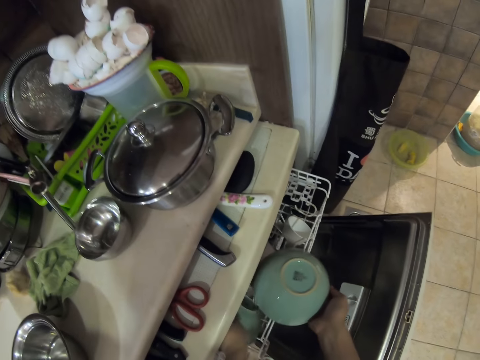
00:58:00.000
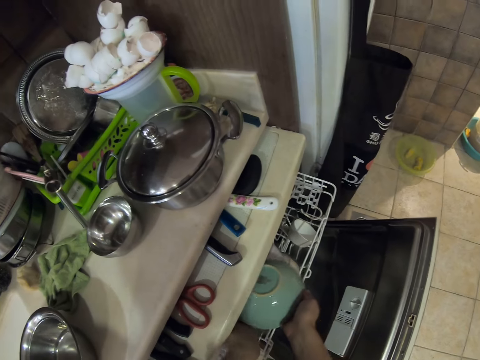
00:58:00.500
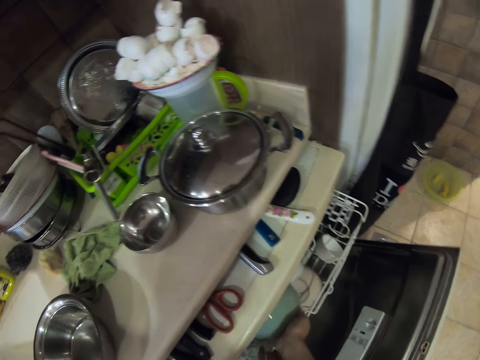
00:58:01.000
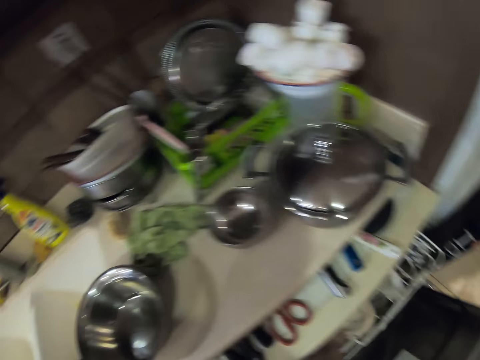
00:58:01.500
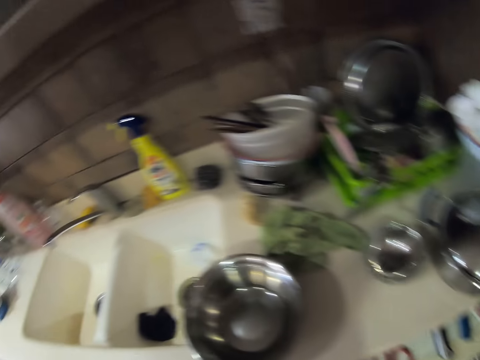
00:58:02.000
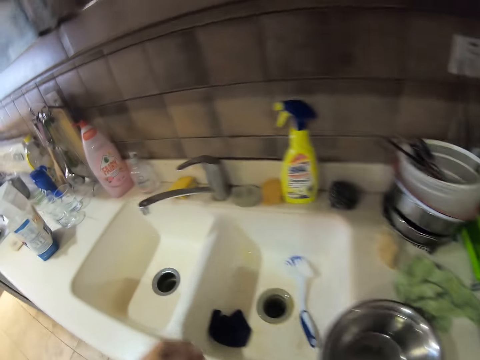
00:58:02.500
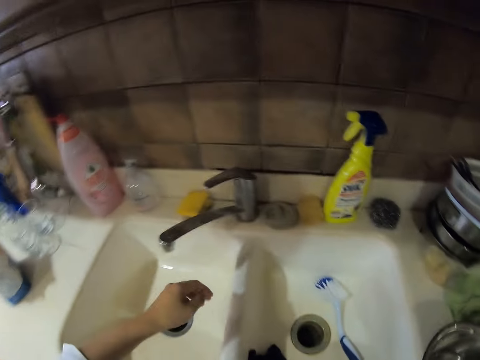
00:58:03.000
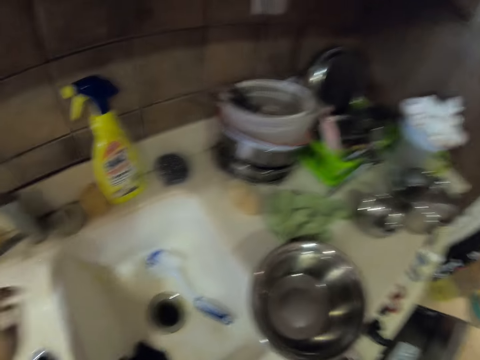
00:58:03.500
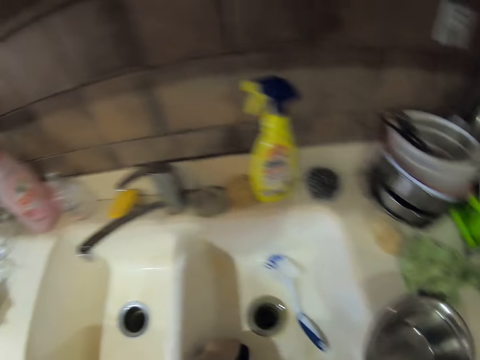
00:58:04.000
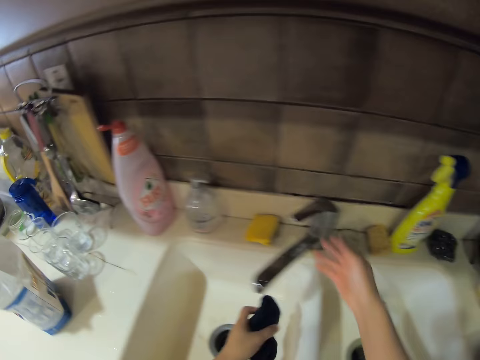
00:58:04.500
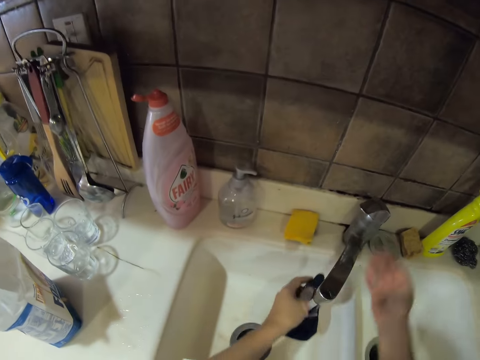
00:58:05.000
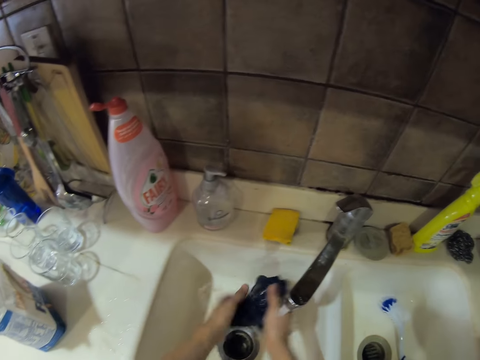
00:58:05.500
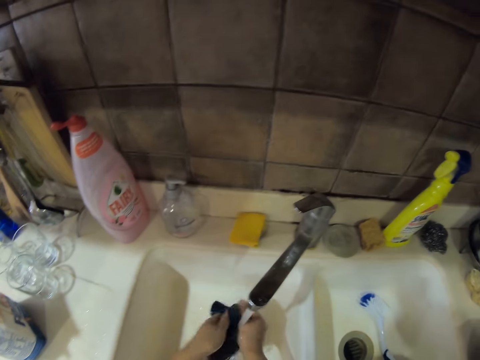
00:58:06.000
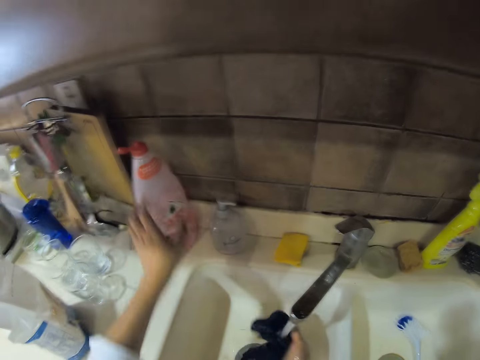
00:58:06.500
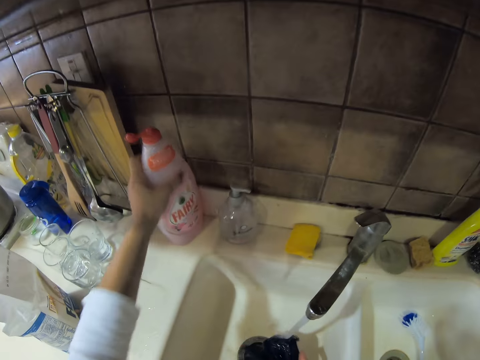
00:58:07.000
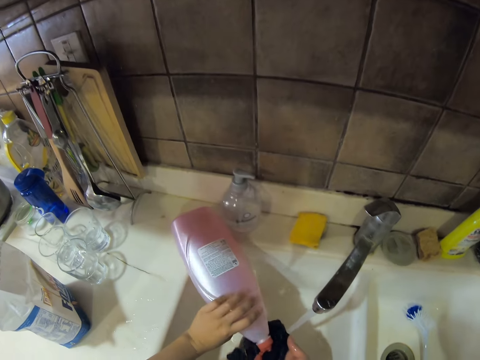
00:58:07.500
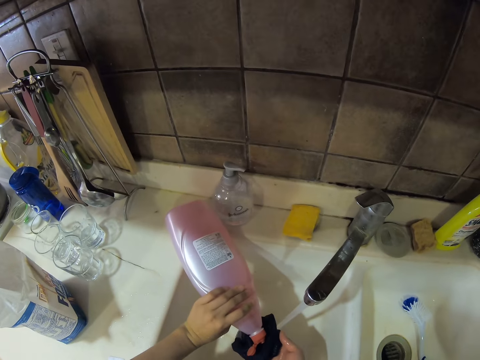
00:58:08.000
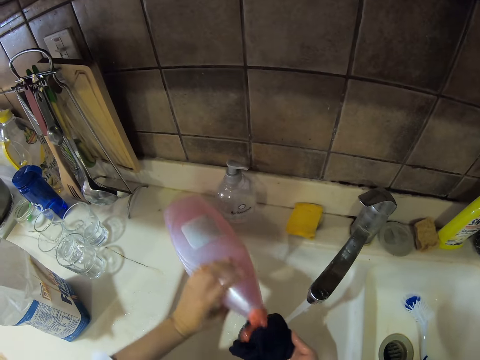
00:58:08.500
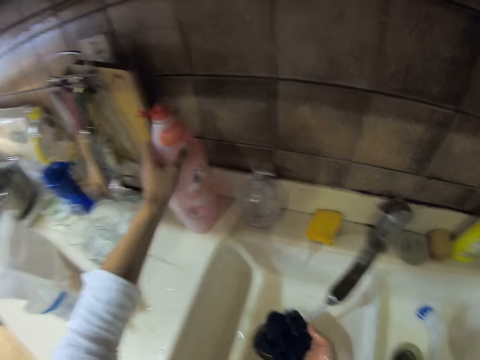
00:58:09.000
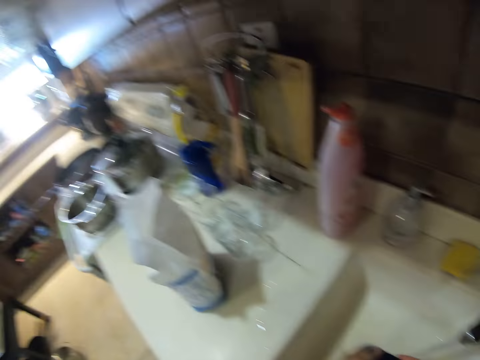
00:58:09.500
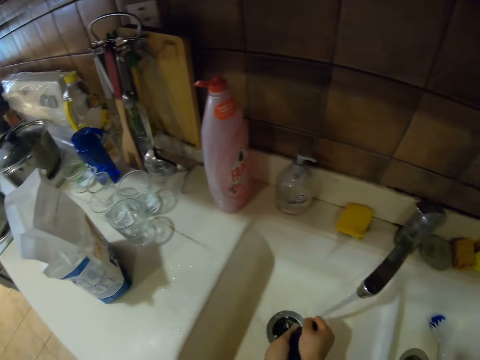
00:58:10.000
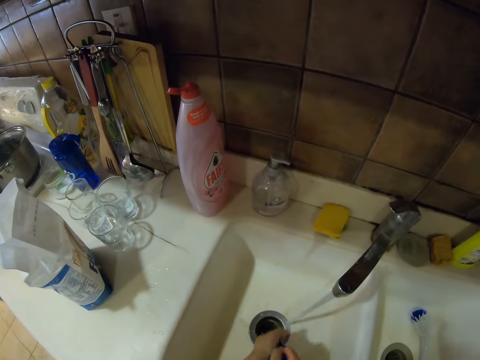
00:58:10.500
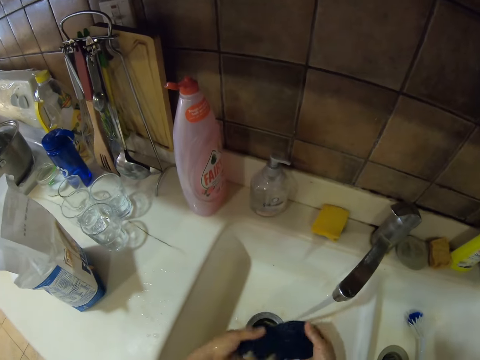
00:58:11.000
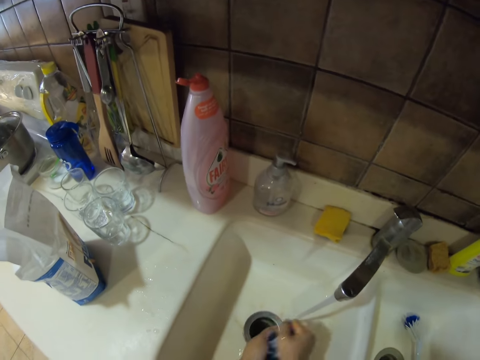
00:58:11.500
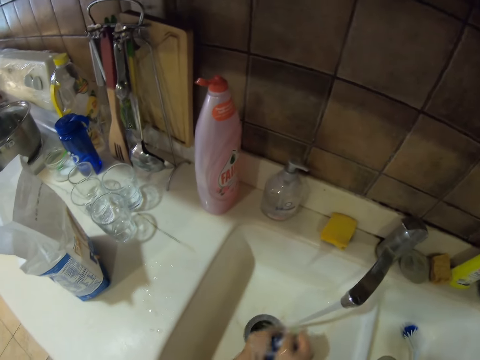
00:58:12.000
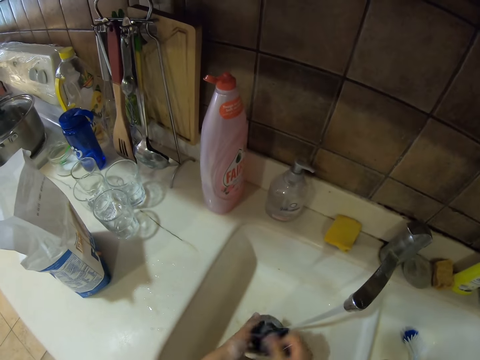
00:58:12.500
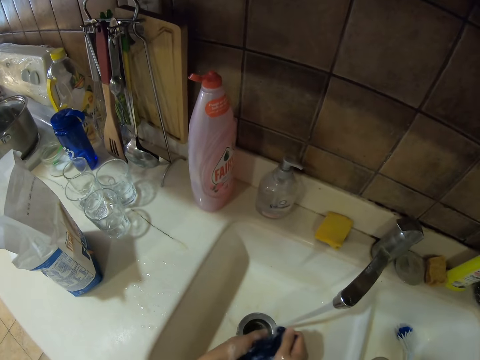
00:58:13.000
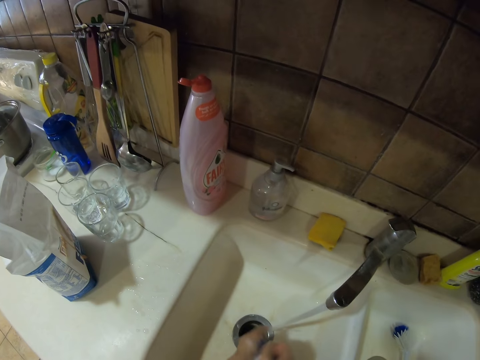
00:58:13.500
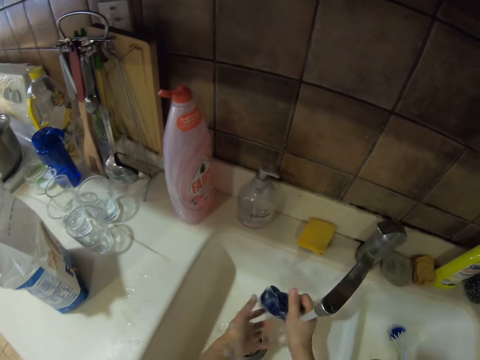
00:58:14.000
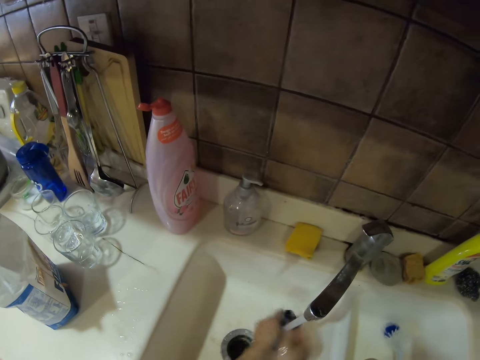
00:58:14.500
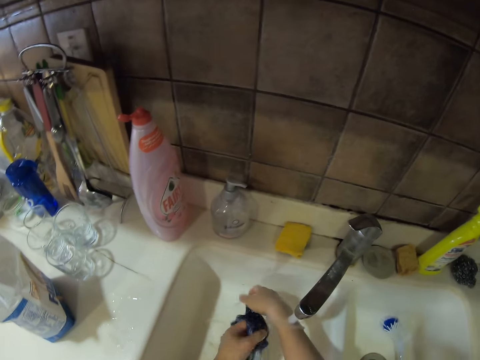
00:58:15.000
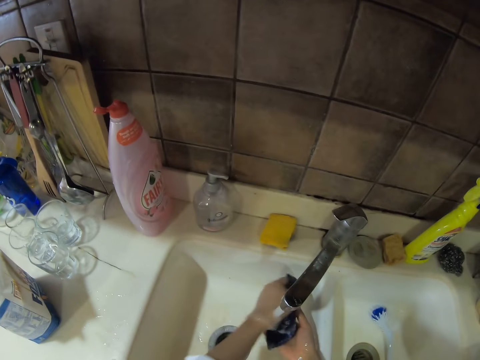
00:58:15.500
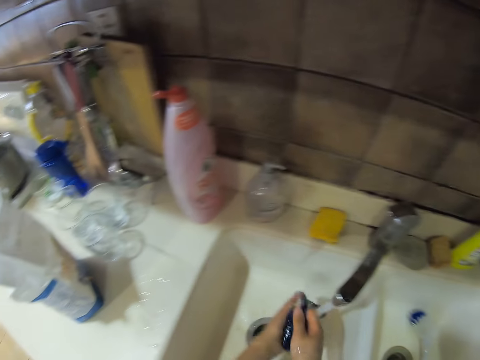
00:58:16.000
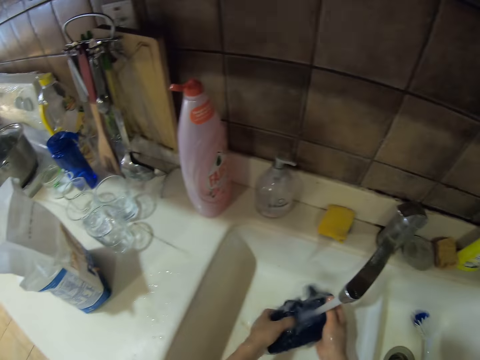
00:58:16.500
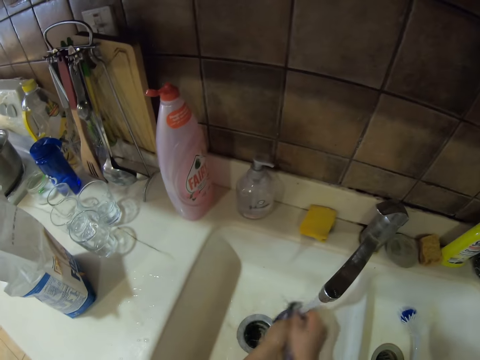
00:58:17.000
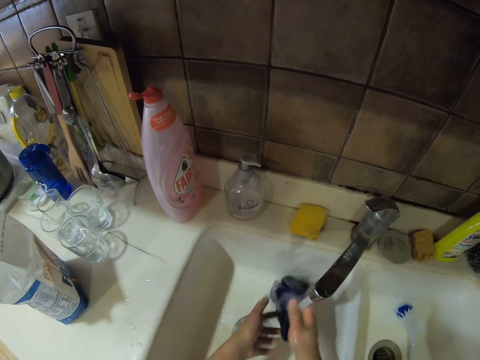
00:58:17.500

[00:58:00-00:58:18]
The camera wearer puts the bowl in a dish rack. They look around and walk around the kitchen. They pick up the rag or towel and turn on the tap. They wring the rag and wash the towel. They pick up the bottle of the liquid soap, pour the liquid soap on the rag and put the bottle of the liquid soap aside. They wash the rag and rinse the towel.

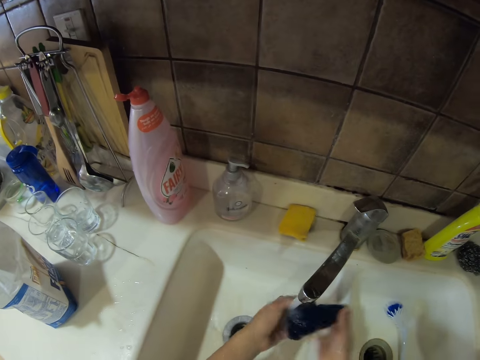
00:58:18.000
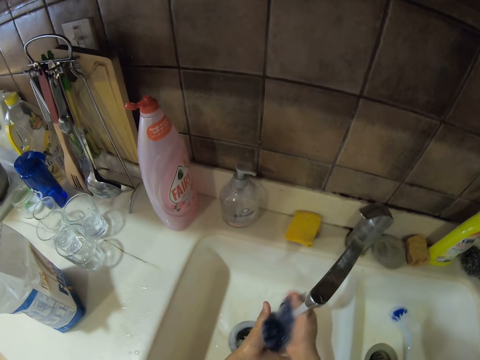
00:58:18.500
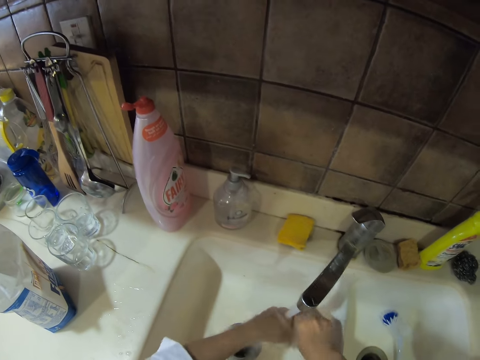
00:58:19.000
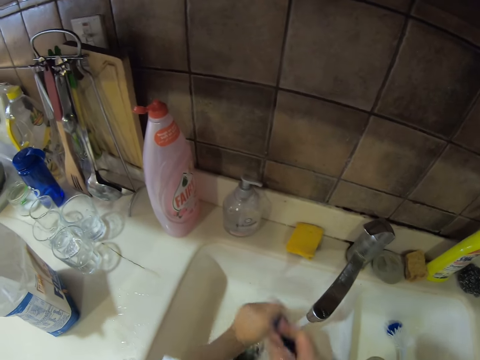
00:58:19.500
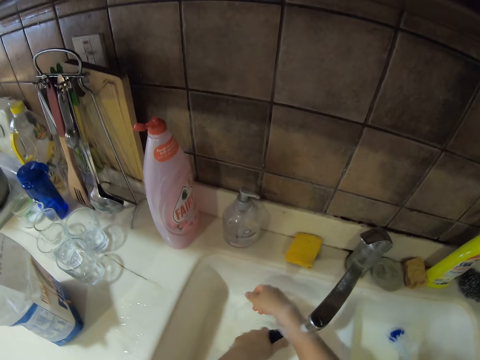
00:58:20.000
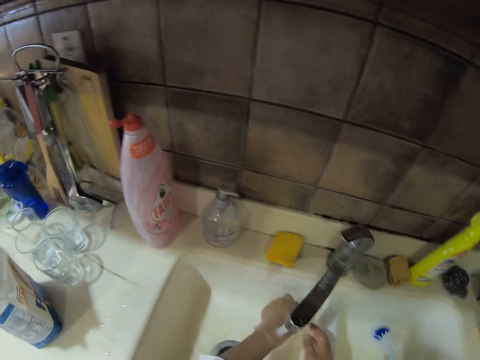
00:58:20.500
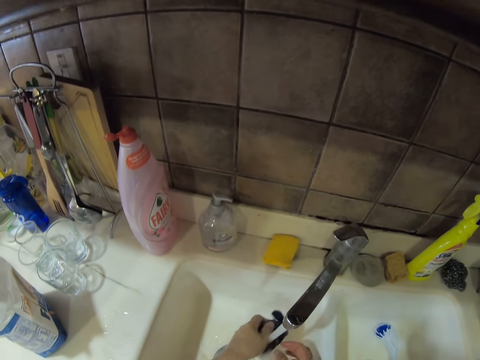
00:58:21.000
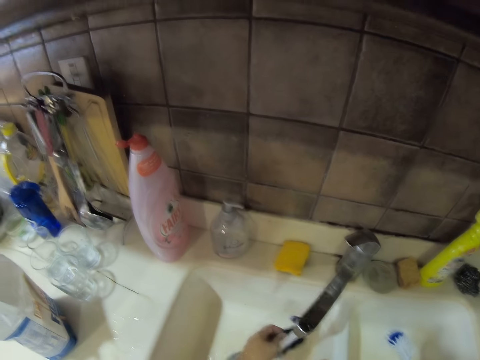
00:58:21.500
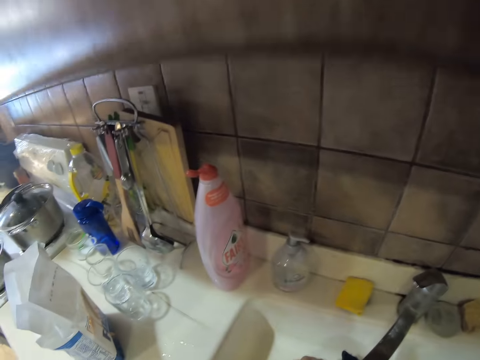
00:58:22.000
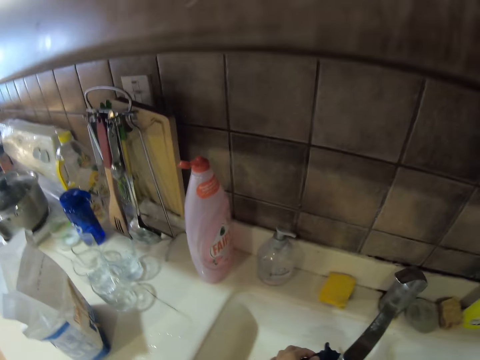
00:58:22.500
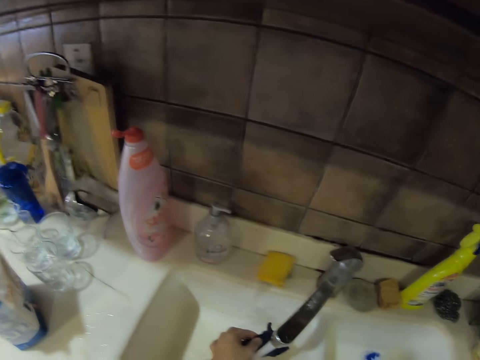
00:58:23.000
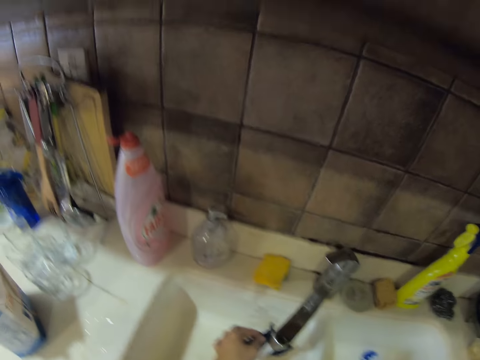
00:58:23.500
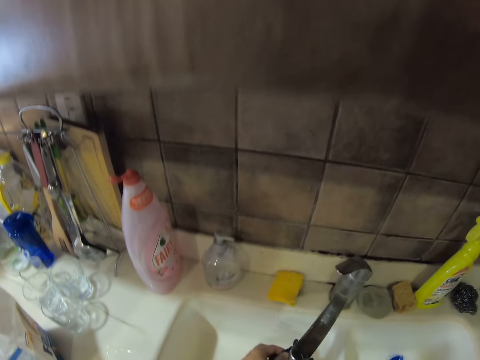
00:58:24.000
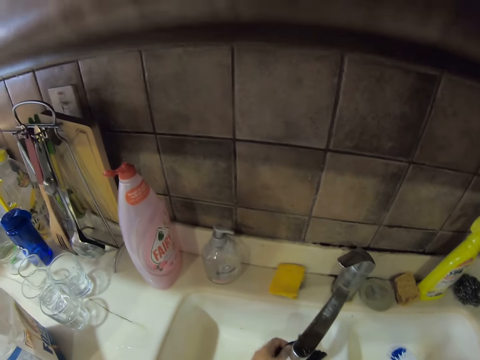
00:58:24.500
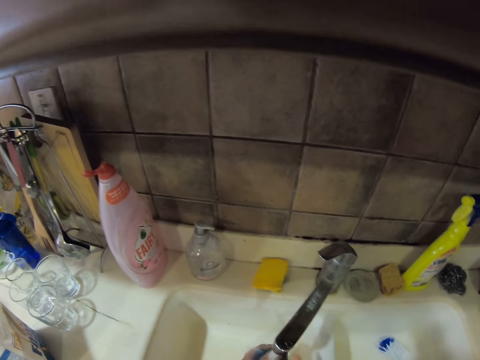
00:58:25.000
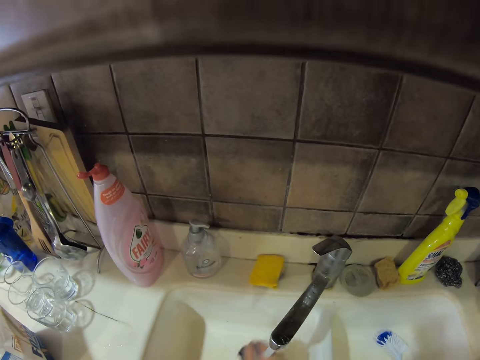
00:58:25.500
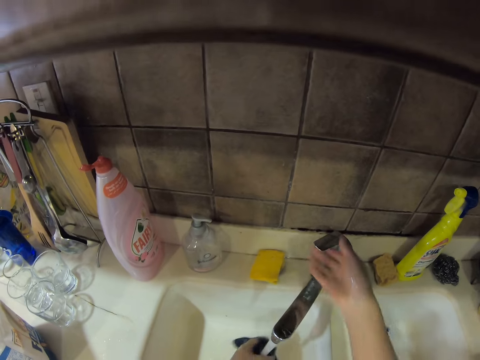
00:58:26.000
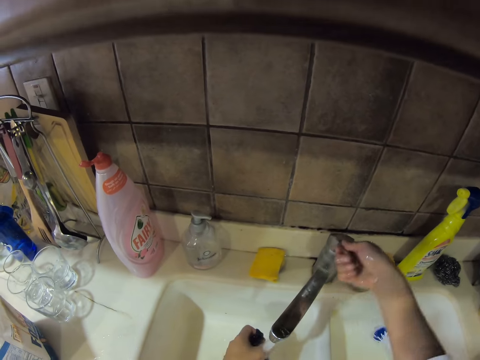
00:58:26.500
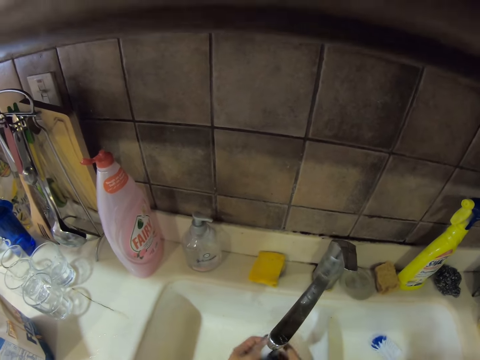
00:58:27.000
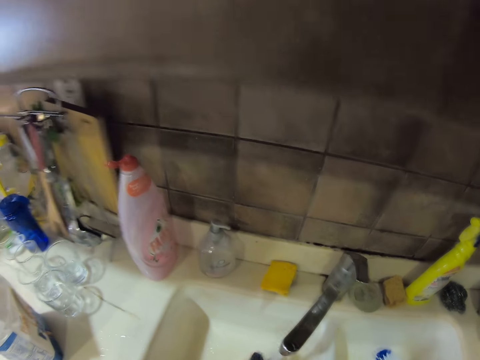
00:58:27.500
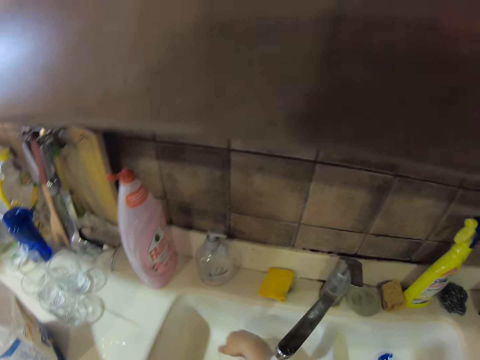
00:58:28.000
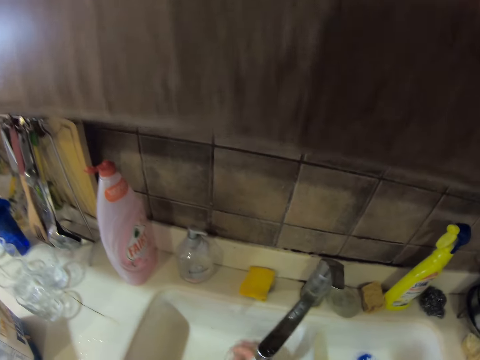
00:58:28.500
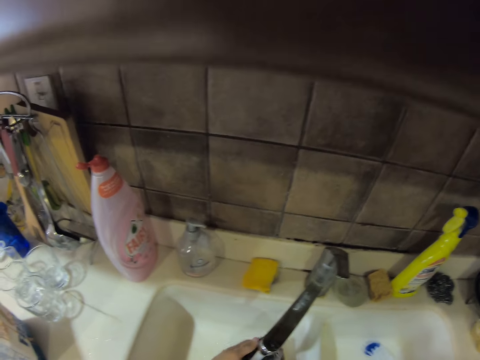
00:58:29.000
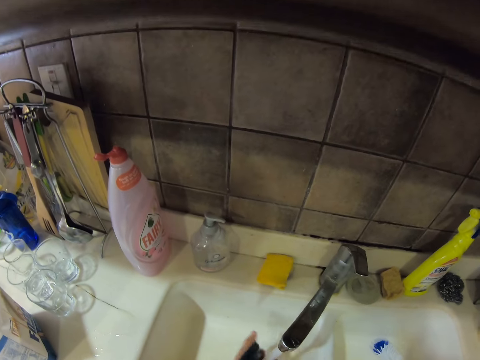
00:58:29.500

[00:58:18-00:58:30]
The camera wearer rinses her hands. She touches the tap and turns the tap faster. She squeezes the rag or towel and washes the rag.
